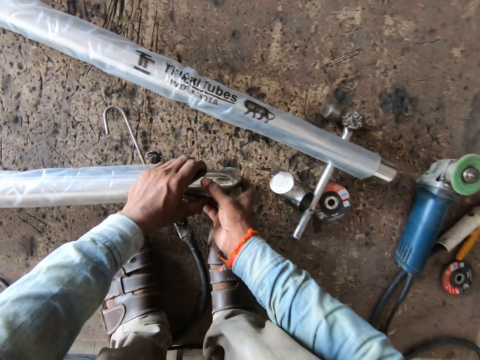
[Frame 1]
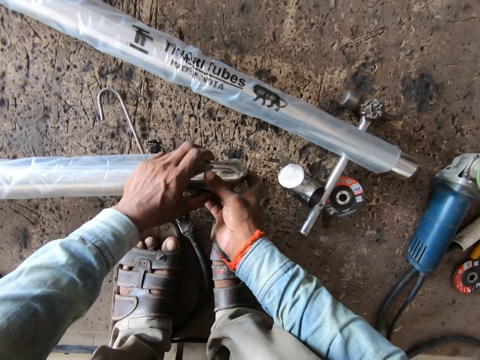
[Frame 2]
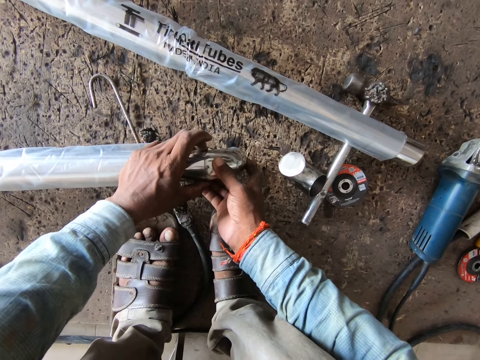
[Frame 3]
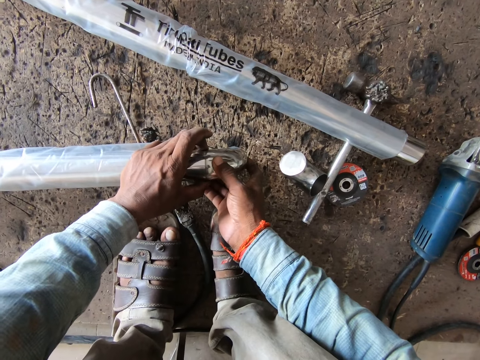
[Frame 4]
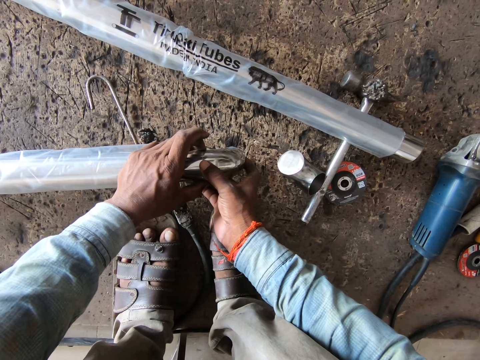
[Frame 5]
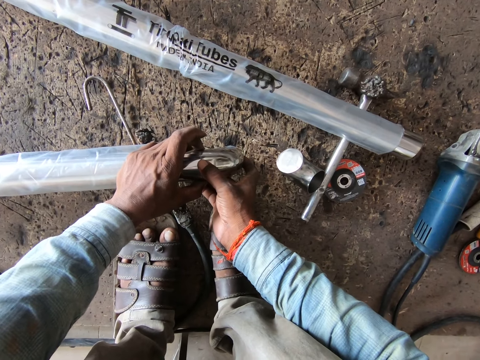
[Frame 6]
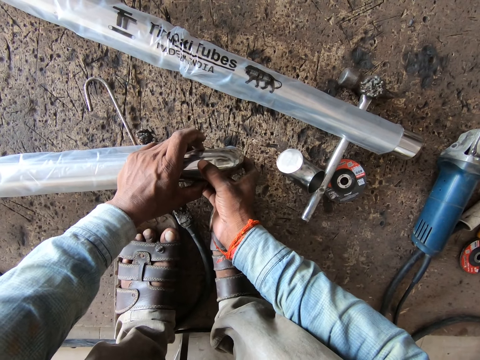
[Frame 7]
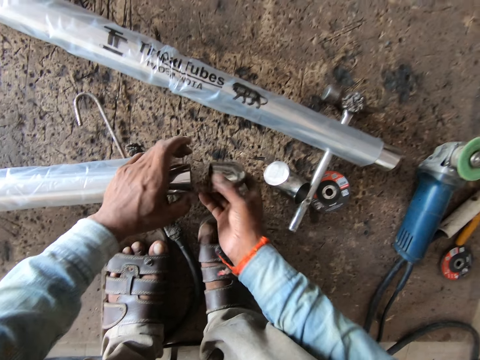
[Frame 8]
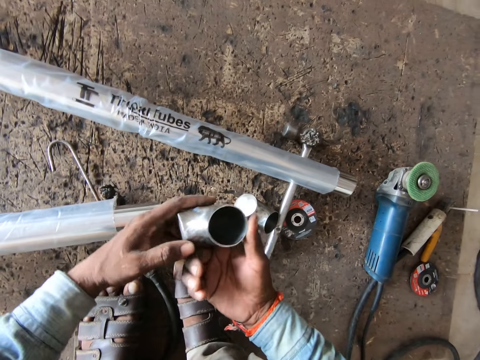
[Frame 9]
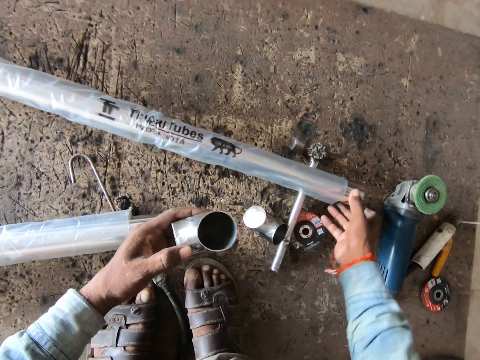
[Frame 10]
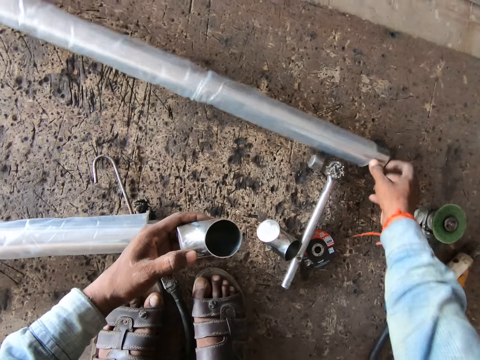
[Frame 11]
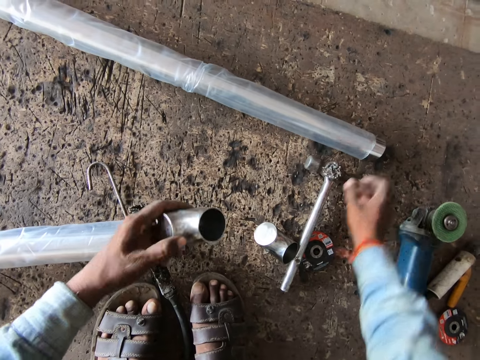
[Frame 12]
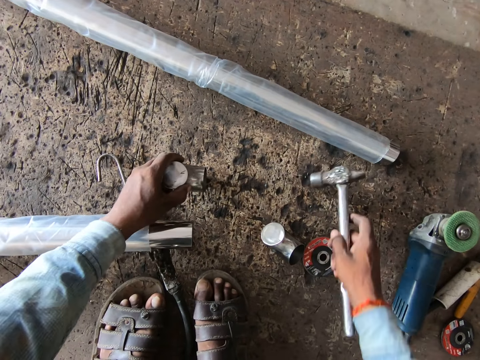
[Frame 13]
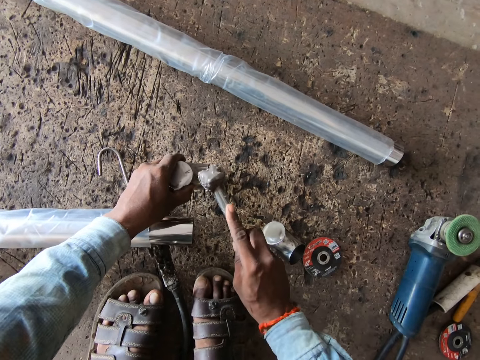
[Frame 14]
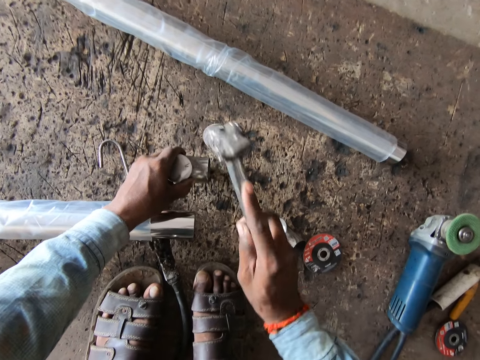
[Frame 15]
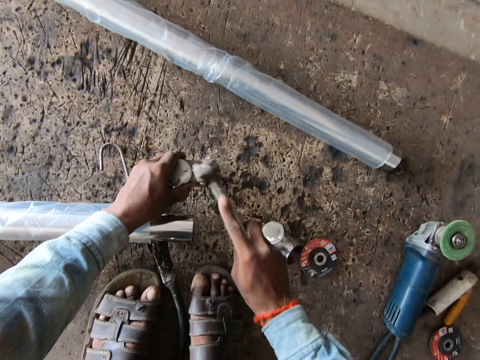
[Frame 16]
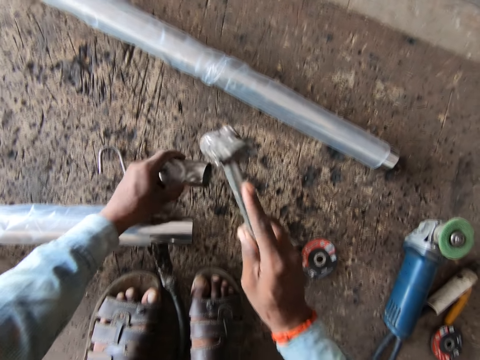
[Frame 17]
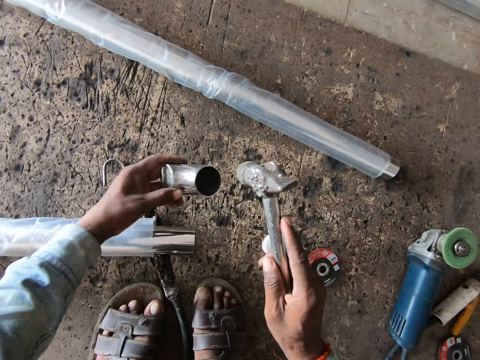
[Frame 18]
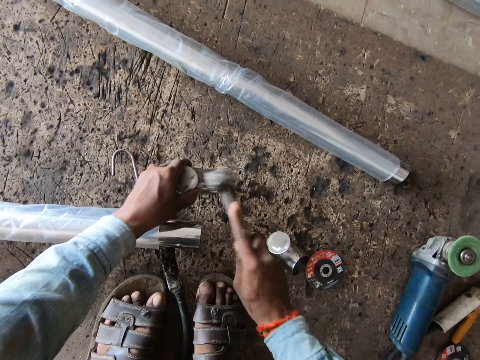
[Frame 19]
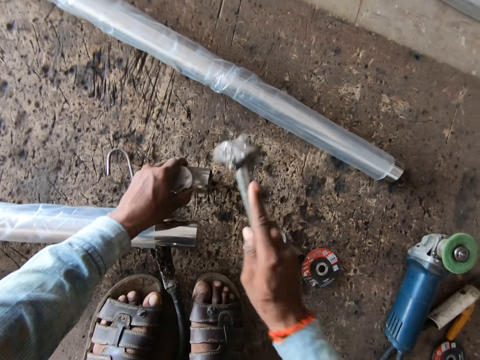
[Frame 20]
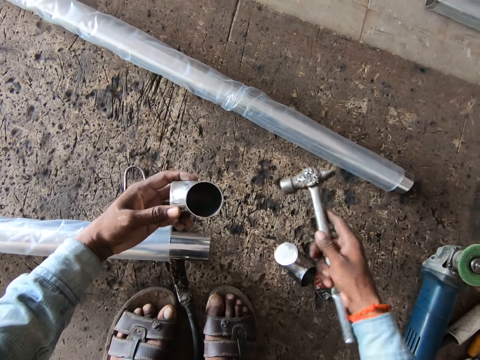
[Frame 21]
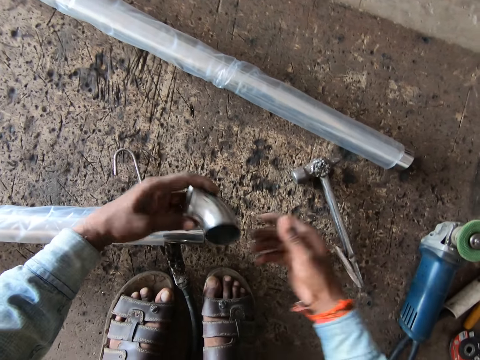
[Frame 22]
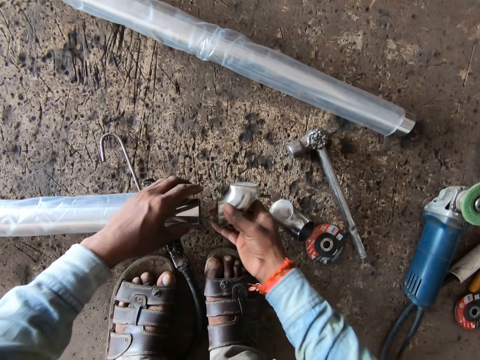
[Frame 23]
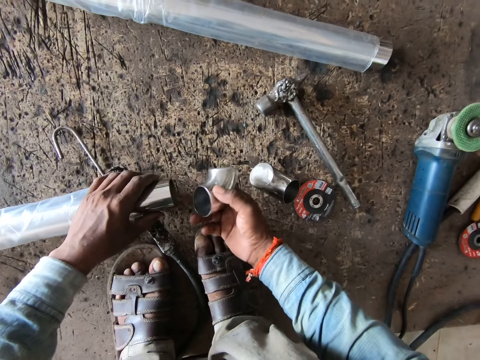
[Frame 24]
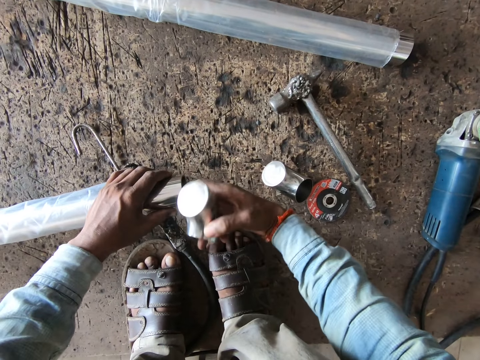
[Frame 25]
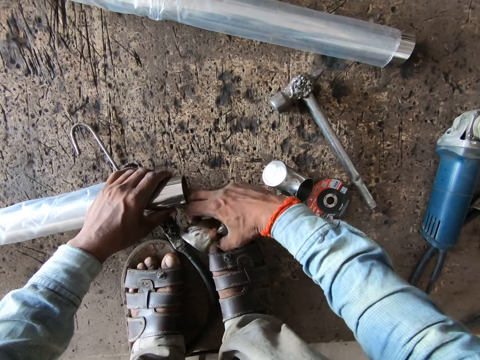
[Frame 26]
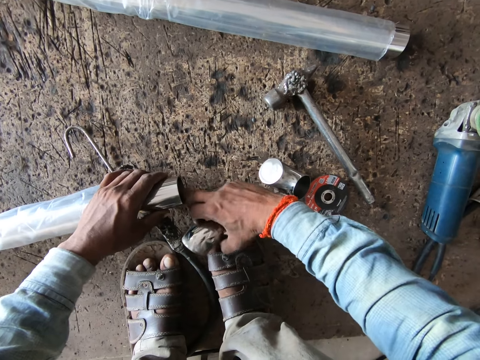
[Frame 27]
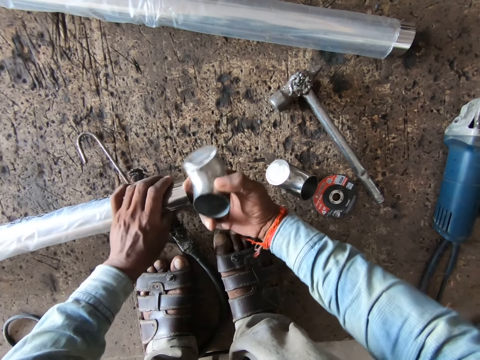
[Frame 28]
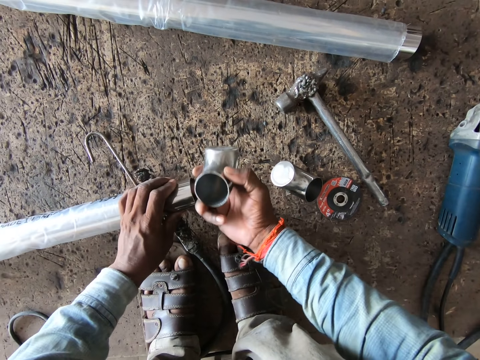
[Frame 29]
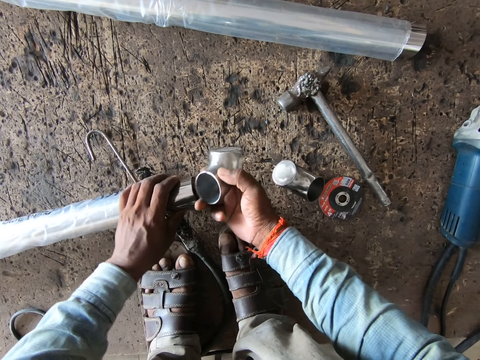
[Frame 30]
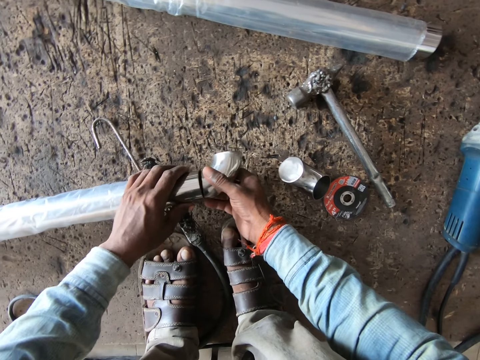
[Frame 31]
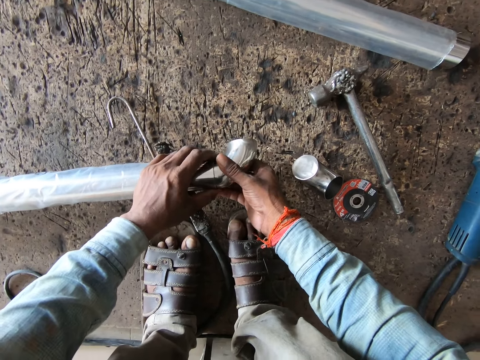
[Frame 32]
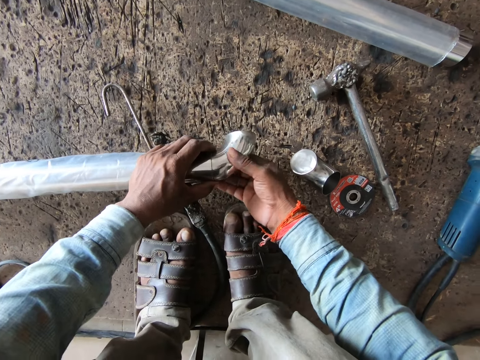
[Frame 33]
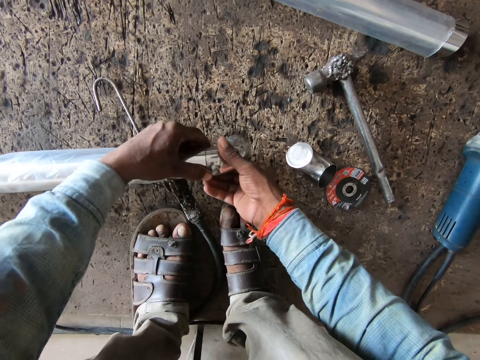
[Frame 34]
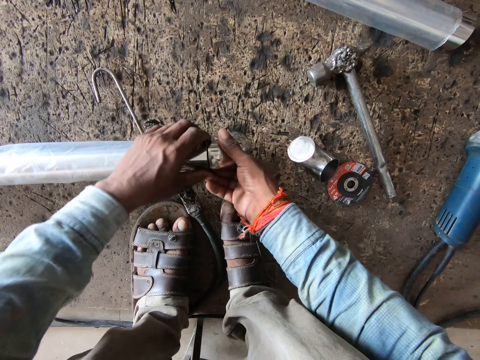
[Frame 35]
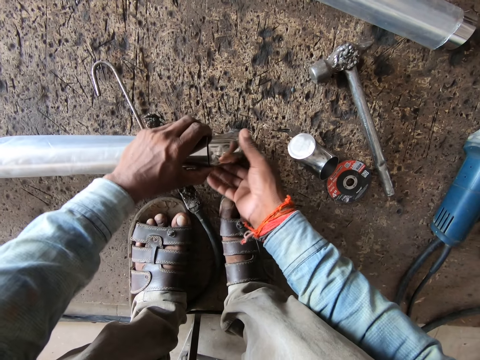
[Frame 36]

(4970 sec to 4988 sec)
The camera wearer picks the metal pipe from the metal tube on the floor with his right hand. He removes his left hand from the metal tube on the floor. He looks at a piece of rod. He passes the metal pipe from his right hand to his left hand. He adjusts the metal tube on the floor with his right hand. He picks a hammer from the floor with his right hand. He places the metal pipe on the floor with his right hand. He hits the metal pipe on the floor with the hammer in his right hand. He picks the metal pipe from the floor with his left hand. He drops the hammer on the floor with his right hand. He passes the metal pipe from his left hand to his right hand. He holds the metal tube on the floor with his left hand. He wipes the steel rod with the finger. He touches the metal tube on the floor with his right hand. He fixes the metal pipe on the metal tube on the floor with his right hand.

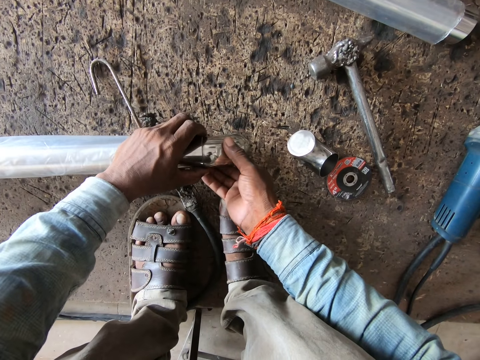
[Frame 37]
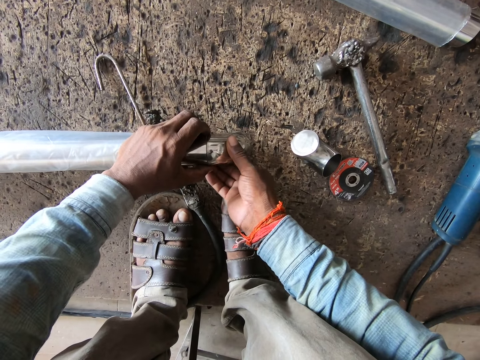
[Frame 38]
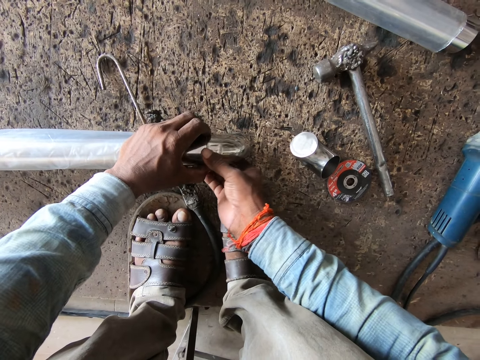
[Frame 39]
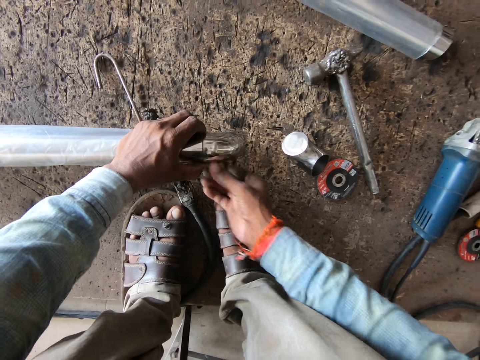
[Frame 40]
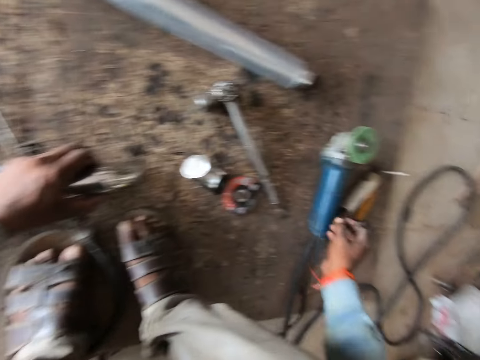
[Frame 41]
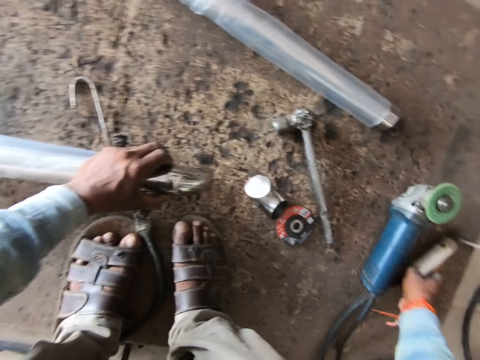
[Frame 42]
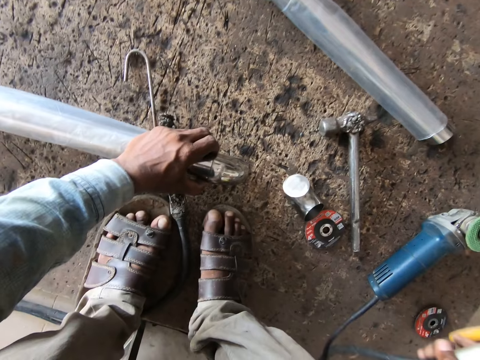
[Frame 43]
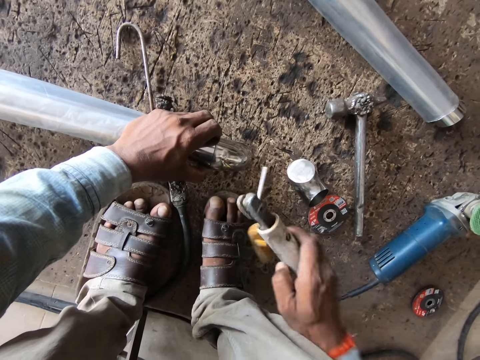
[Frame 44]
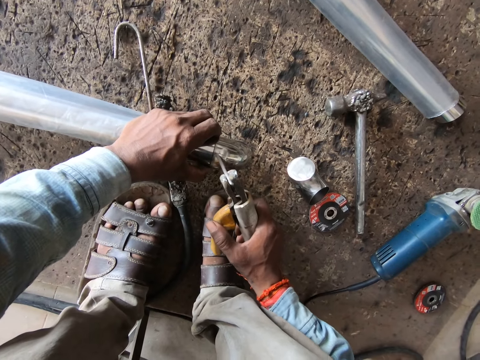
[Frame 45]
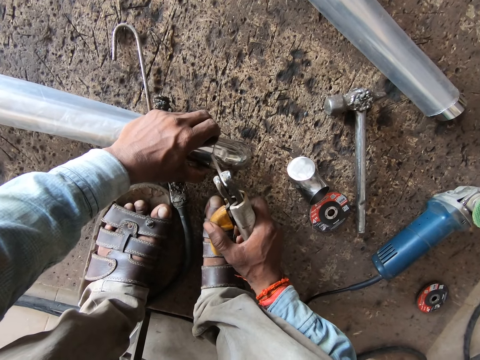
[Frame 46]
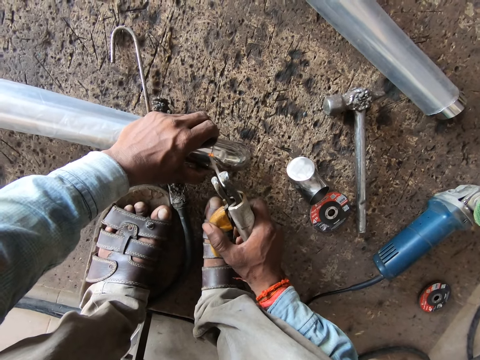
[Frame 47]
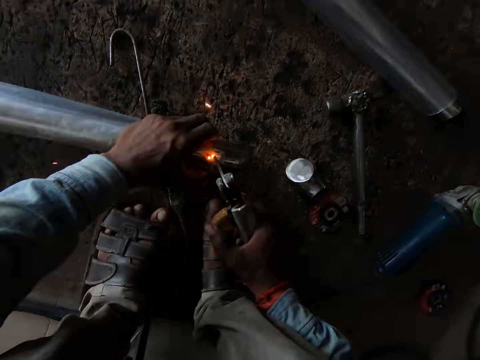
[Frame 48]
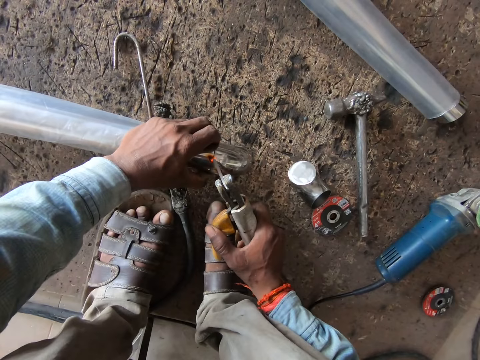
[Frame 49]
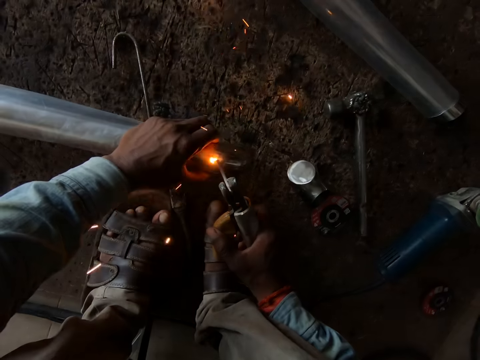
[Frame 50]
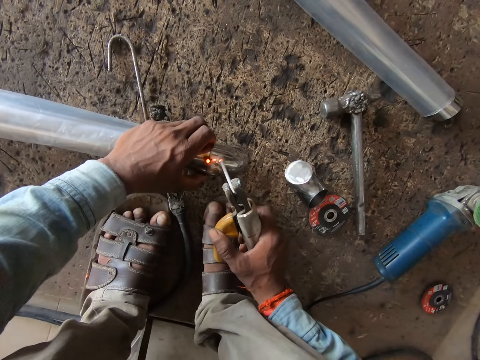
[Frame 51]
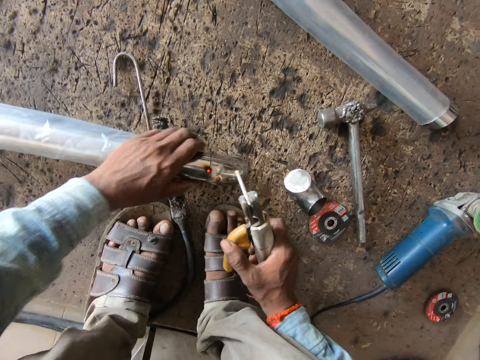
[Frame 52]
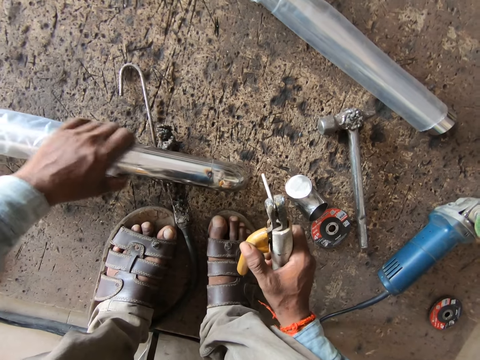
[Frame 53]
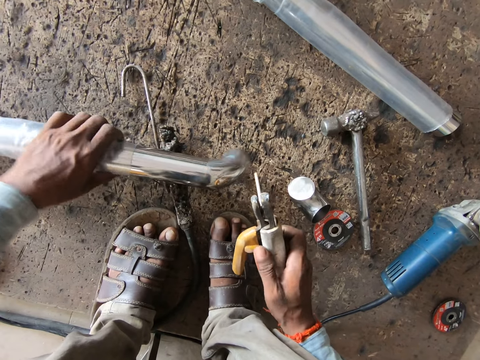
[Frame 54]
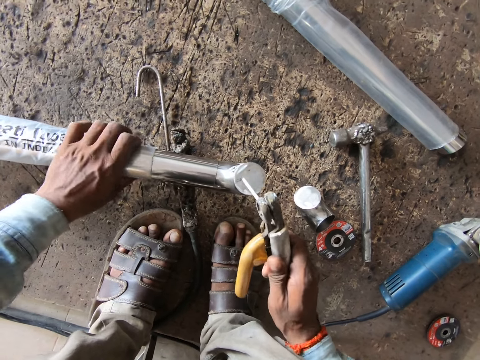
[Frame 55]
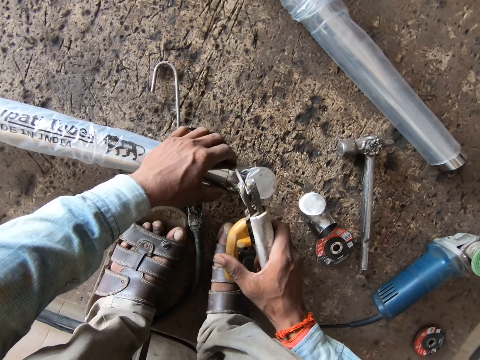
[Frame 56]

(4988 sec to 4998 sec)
The camera wearer holds the metal tube on the floor with his left hand. He picks a welding machine from the floor with his right hand. He welds the metal pipe to the metal tube on the floor with the welding machine in his right hand. He adjusts the nylon on the metal tube on the floor with his left hand. He turns the metal tube on the floor with his left hand.
